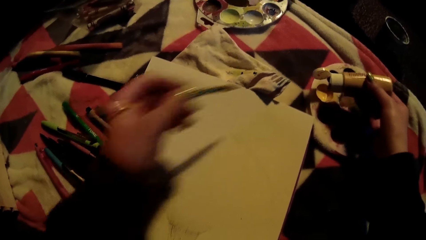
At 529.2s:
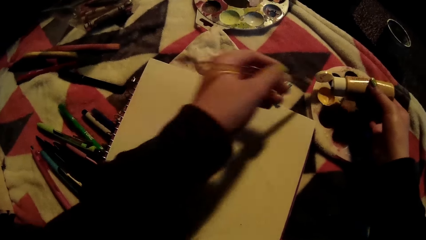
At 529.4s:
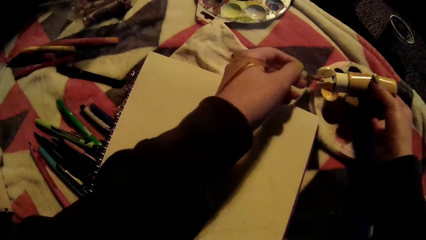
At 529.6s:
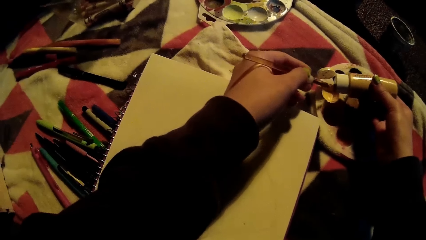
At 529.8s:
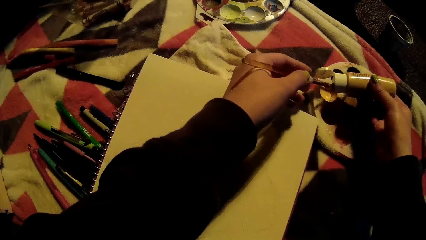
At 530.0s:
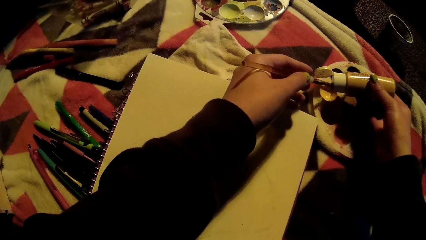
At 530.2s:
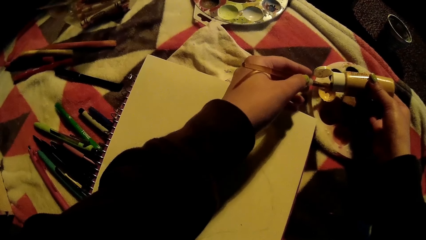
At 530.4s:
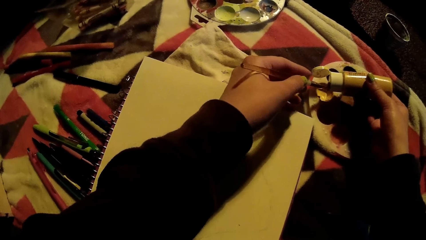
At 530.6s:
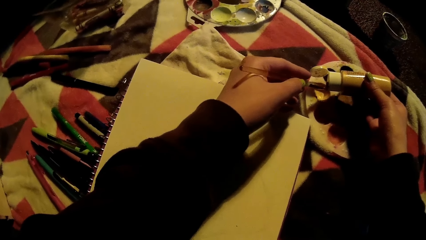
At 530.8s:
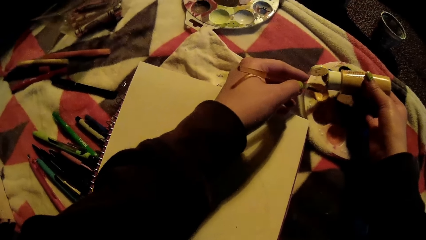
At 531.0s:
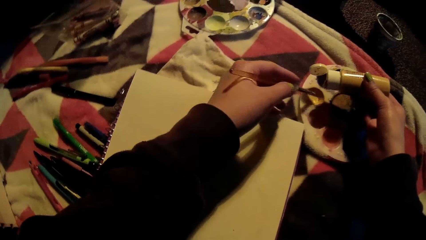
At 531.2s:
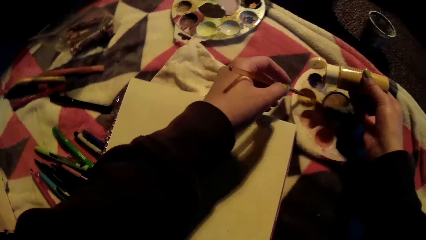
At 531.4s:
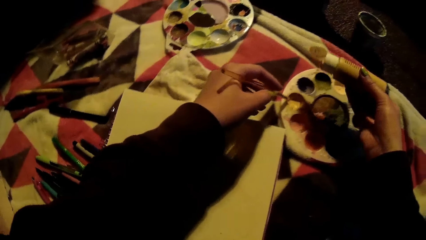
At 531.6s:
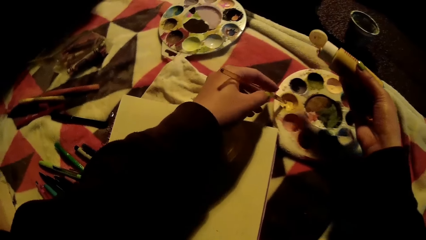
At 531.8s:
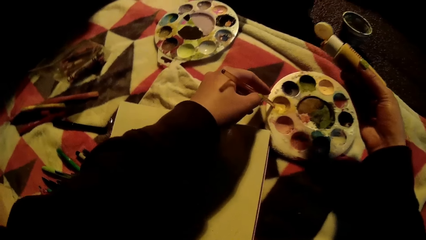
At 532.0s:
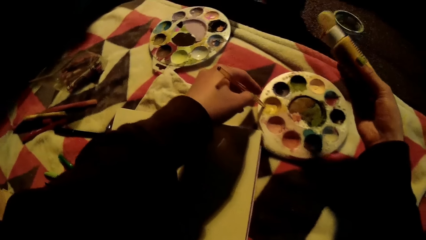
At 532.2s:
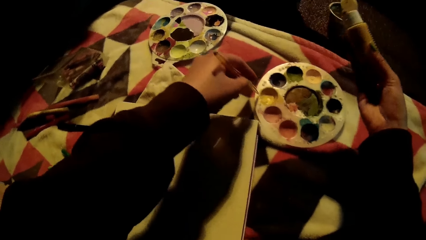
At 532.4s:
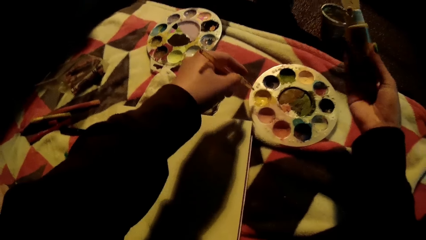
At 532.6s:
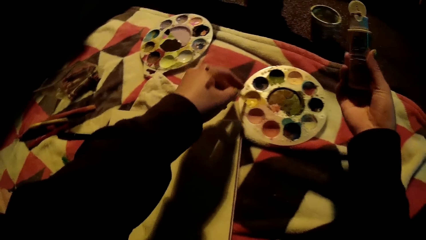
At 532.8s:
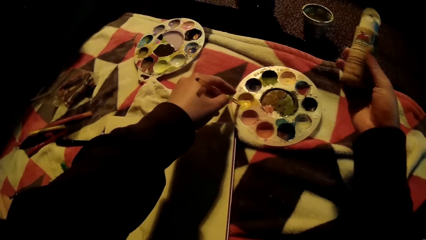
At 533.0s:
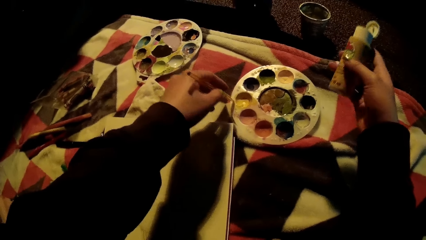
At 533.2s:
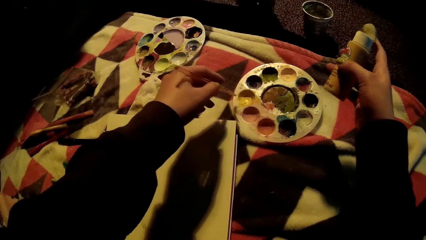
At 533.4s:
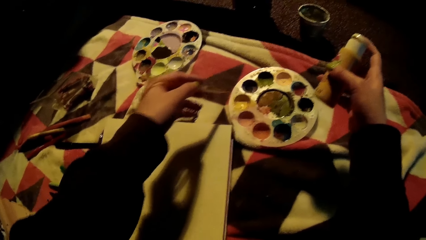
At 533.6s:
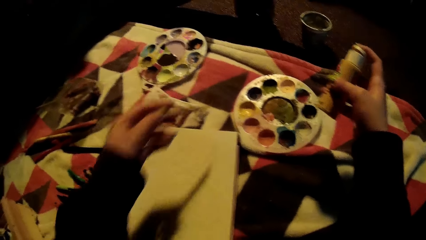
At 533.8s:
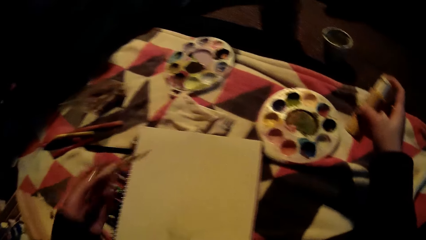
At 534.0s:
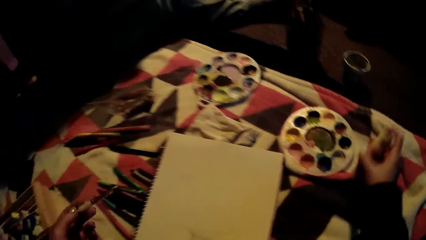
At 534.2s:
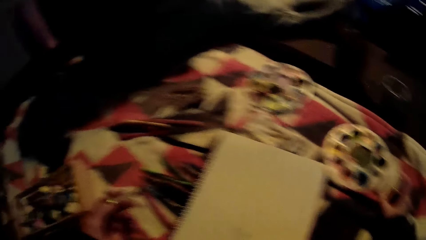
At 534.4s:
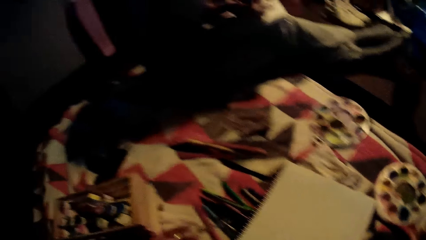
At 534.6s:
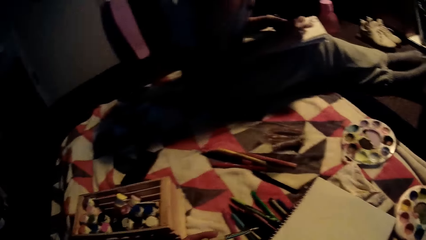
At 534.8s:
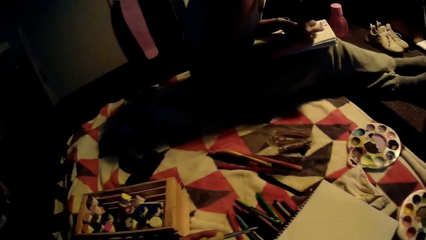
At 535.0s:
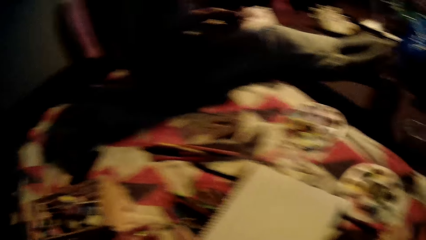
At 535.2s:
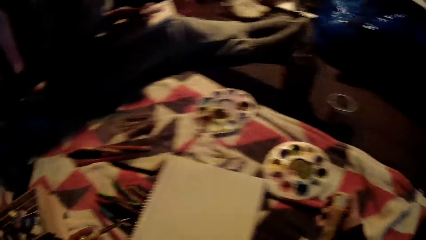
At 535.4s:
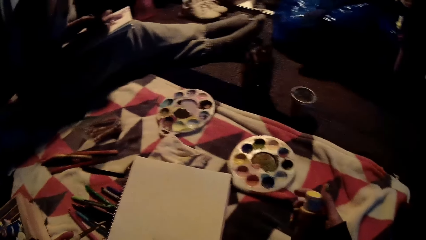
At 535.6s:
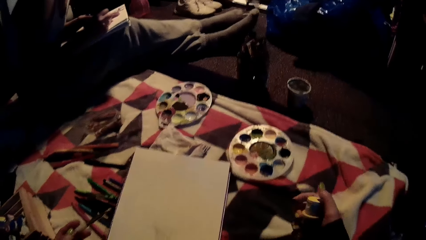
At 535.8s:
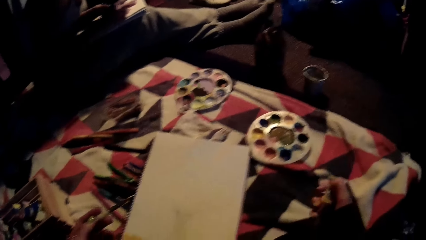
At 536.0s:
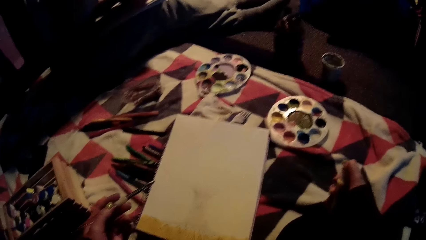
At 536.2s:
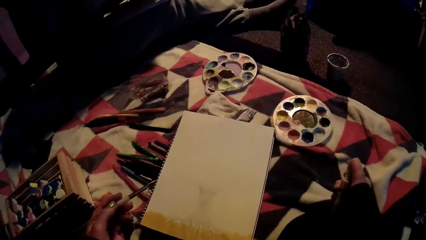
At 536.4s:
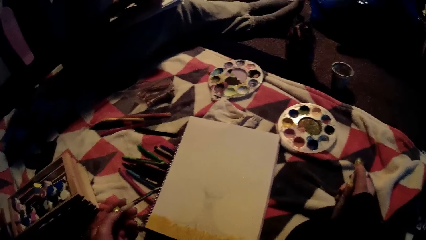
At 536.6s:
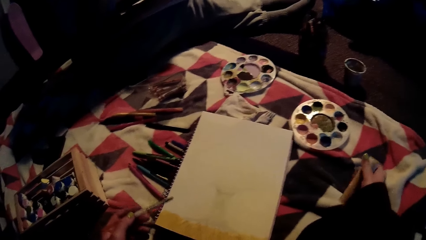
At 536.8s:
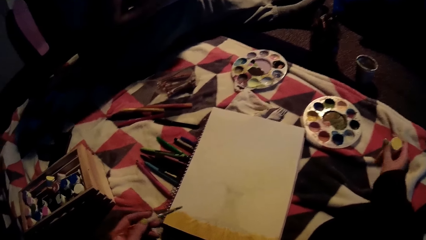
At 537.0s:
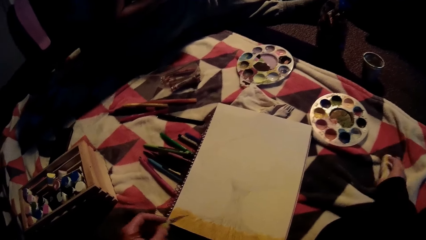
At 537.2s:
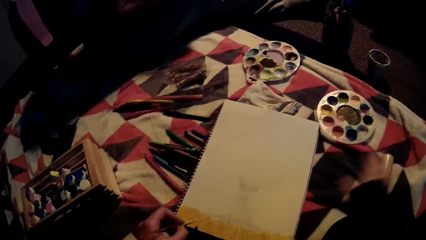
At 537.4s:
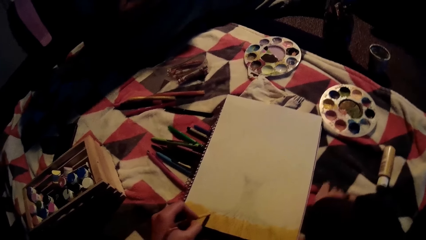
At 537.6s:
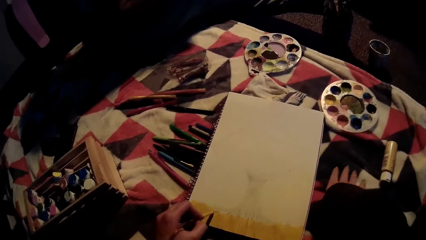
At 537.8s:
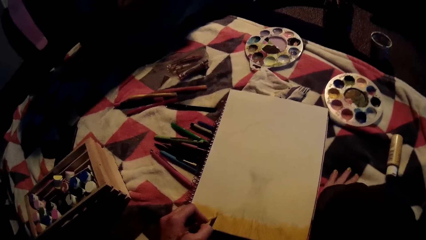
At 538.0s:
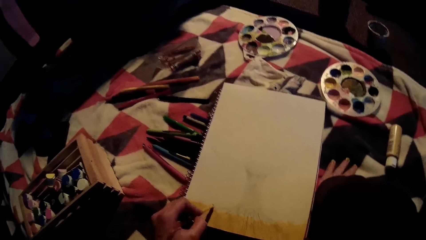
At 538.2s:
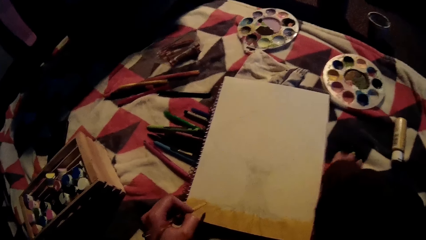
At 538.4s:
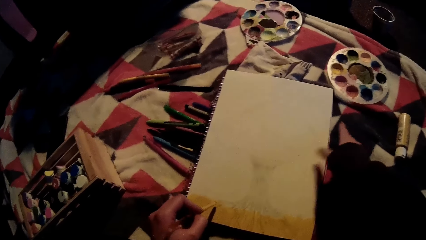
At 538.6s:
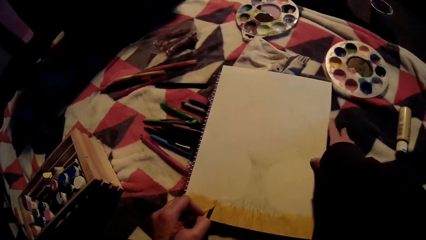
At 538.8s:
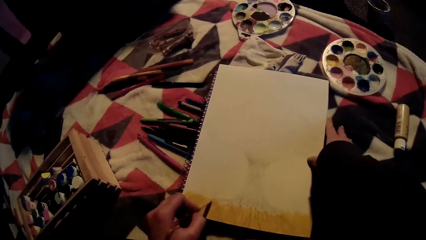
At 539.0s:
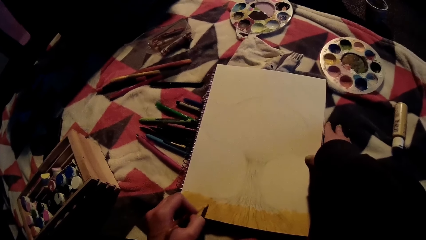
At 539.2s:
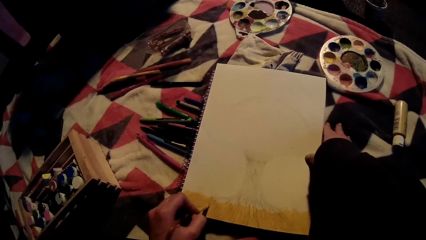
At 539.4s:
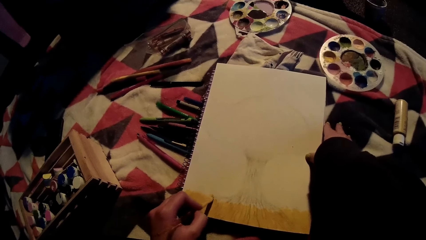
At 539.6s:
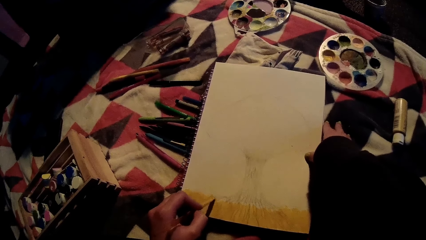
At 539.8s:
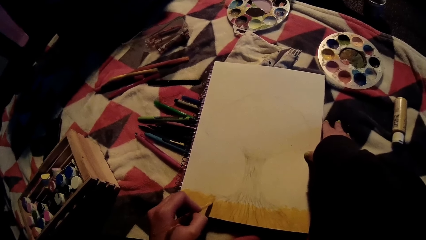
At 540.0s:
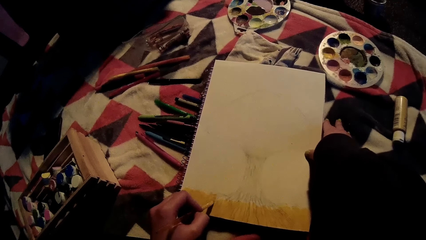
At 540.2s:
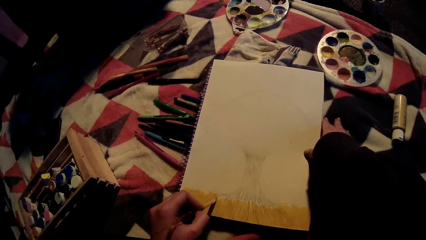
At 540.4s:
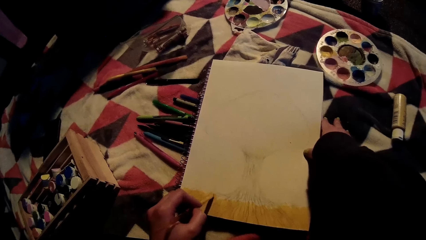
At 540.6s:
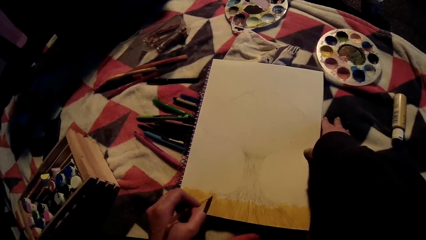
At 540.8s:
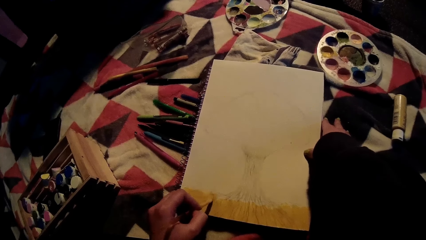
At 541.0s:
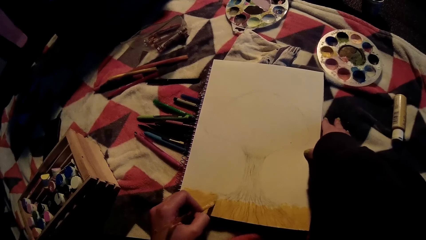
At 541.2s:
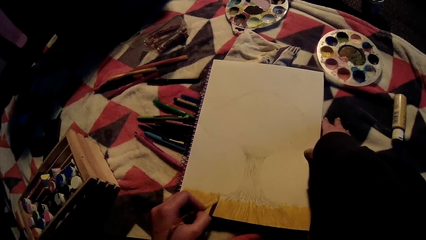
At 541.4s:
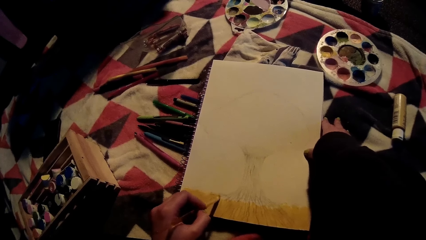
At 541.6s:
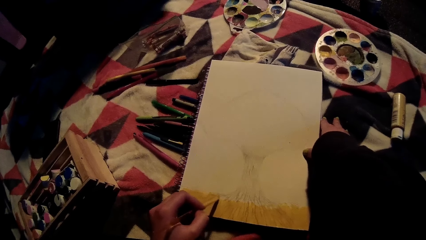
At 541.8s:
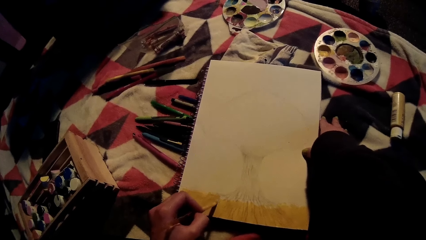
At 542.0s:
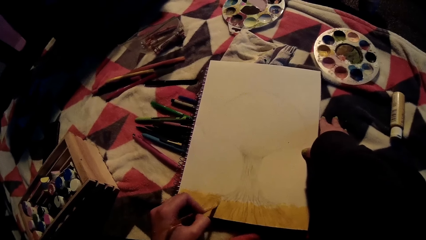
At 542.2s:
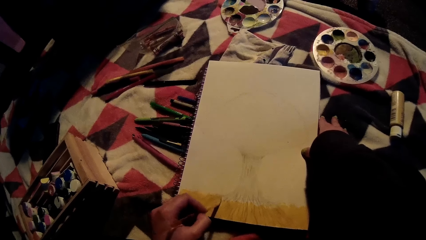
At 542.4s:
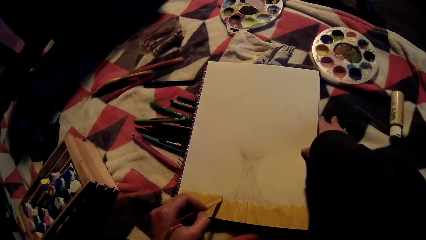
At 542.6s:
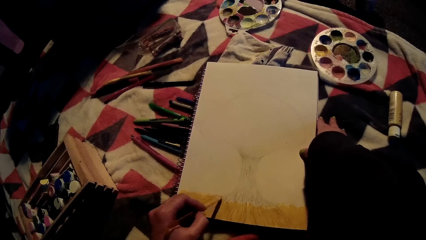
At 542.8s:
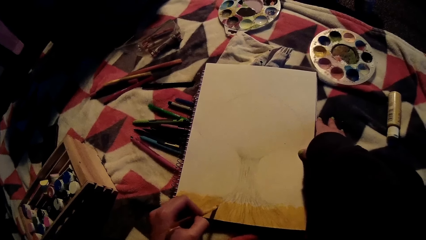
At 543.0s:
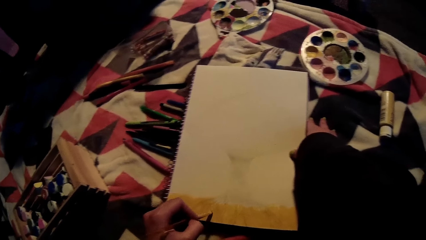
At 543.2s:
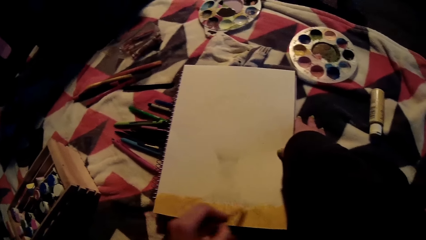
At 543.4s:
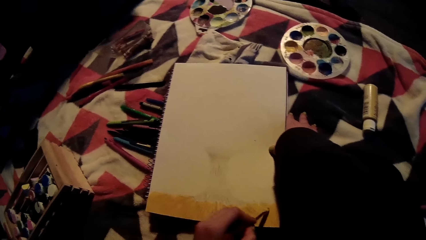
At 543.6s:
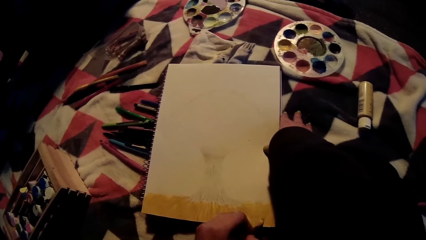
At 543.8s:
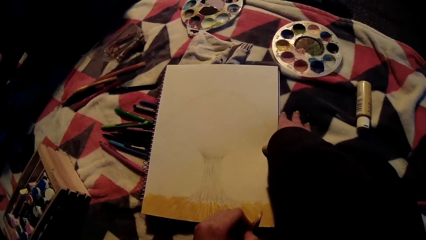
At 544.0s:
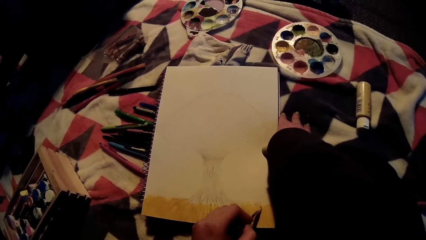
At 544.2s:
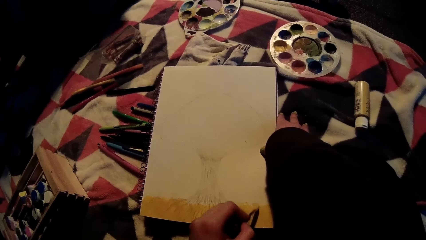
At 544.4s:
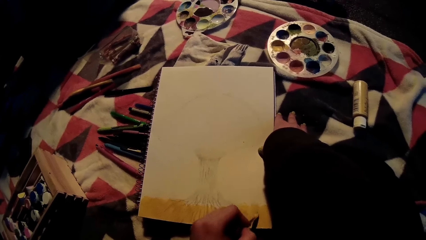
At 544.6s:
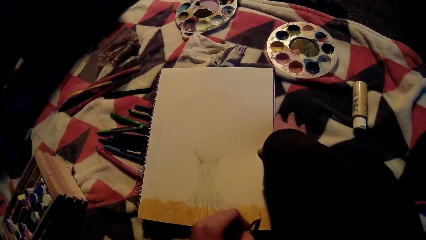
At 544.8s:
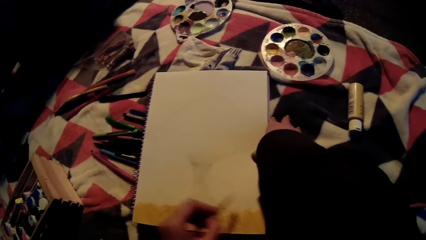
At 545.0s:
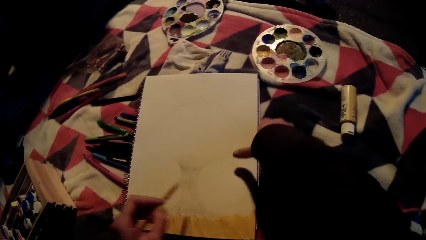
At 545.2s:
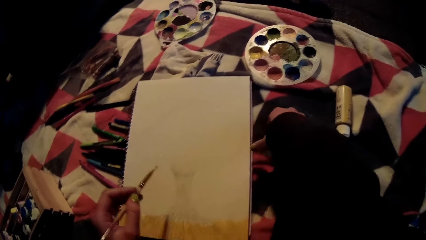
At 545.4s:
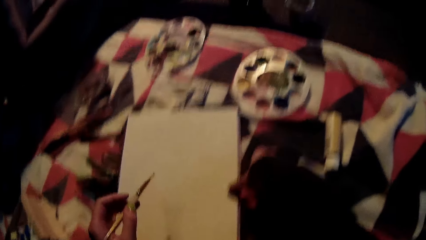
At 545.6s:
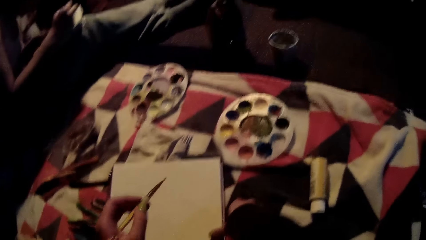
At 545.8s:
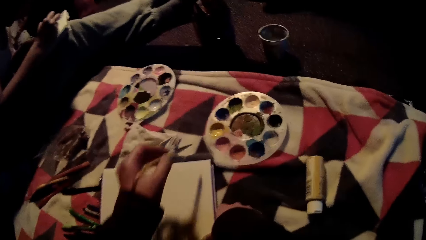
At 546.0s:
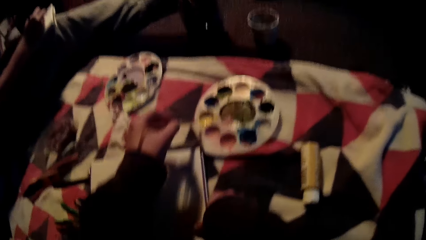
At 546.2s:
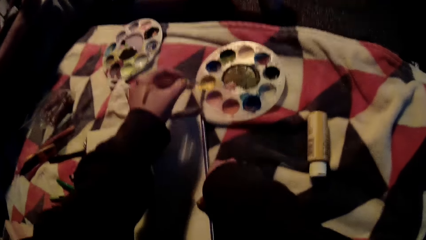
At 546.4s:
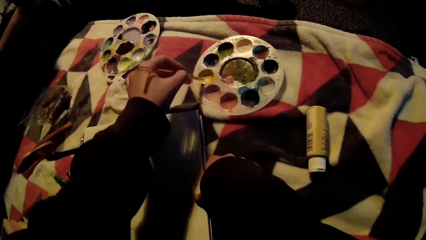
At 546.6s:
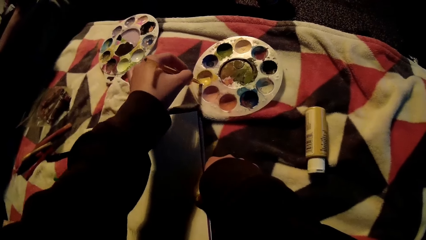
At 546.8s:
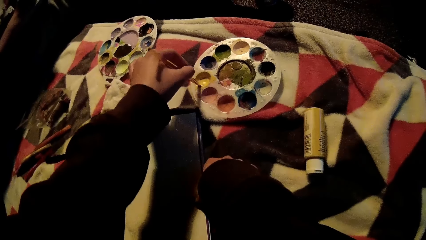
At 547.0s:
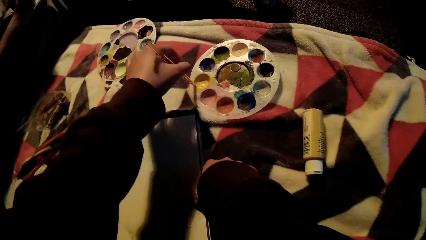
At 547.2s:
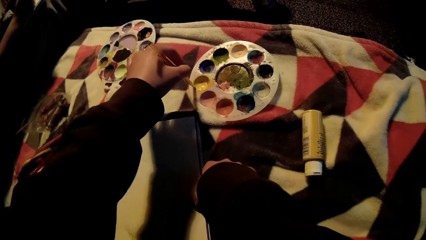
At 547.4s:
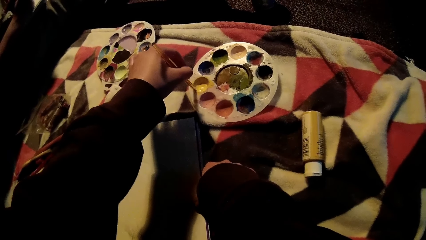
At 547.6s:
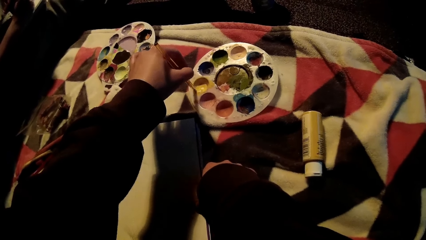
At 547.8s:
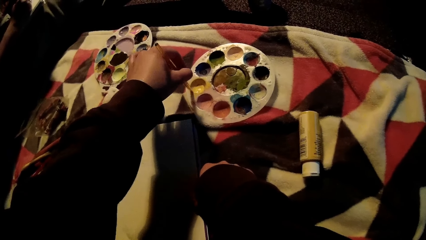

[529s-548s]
The camera wearer scrapes color from the mouth of the yellow poster color into the palette with the paint brush in her left hand. She wipes the paint brush in her left hand on the palette. She closes the yellow poster color with her right hand. She drops the yellow poster color on the bed with her right hand. She places her right hand on the bed. She paints on the sketch pad with the paint brush in her left hand. She holds the sketch pad on the bed with her right hand. The woman draws on the sketch book with a crayon in her right hand. The camera wearer dips the paint brush in a yellow color on the palette with her left hand.
